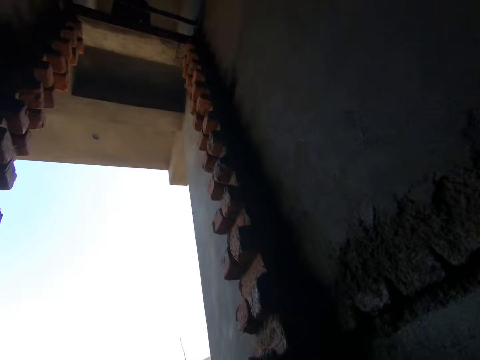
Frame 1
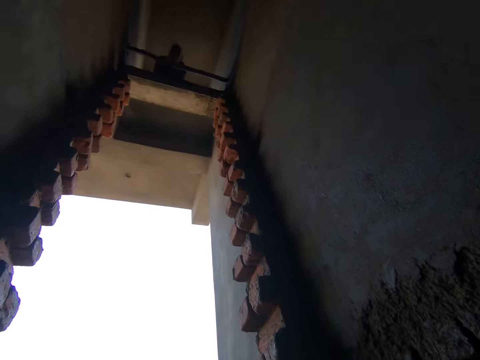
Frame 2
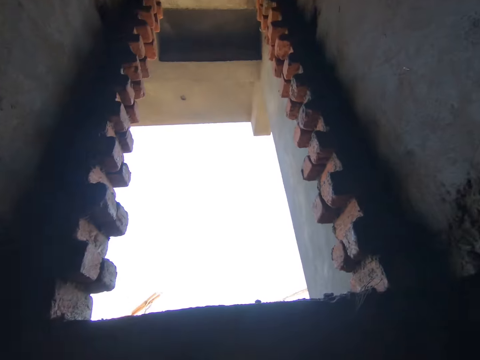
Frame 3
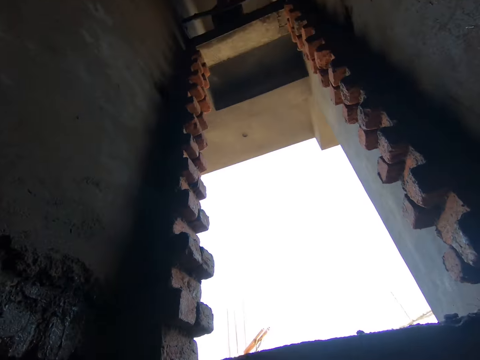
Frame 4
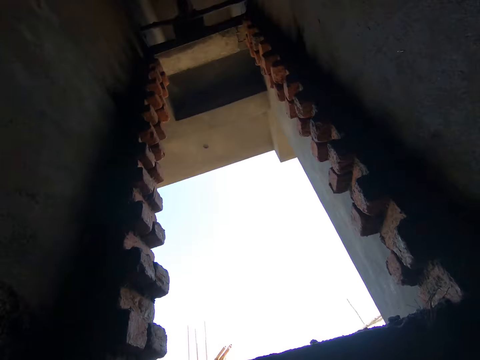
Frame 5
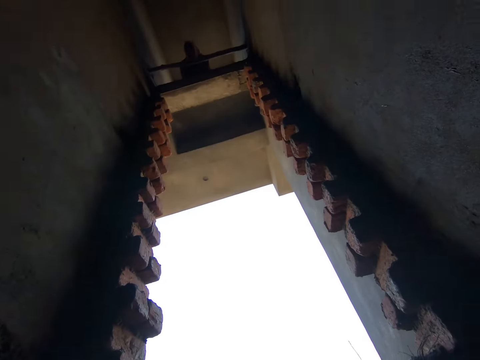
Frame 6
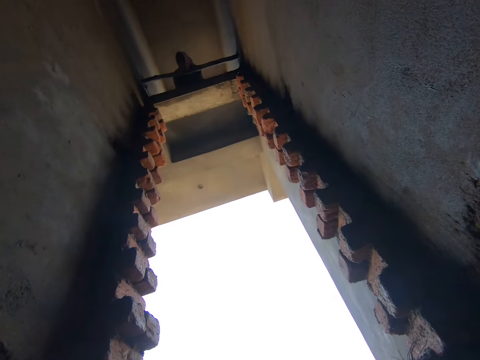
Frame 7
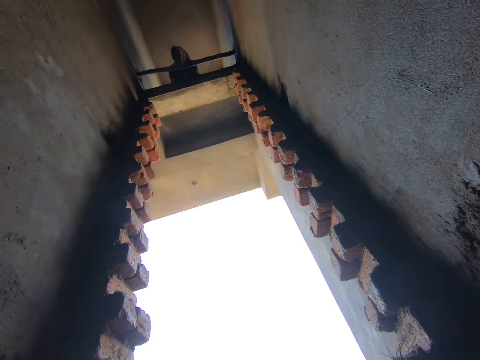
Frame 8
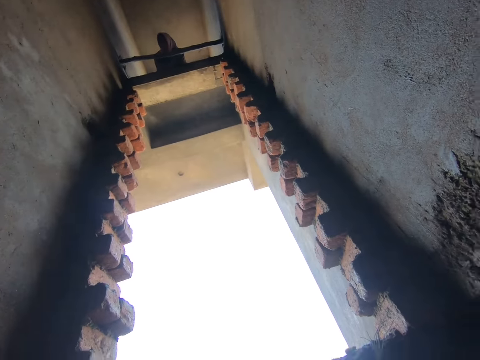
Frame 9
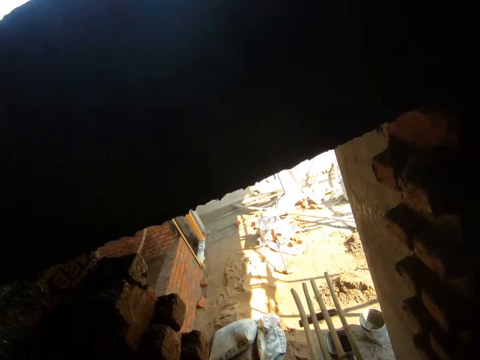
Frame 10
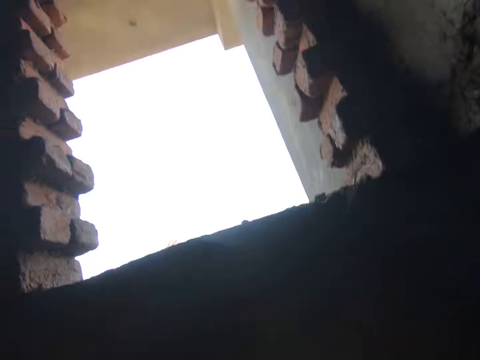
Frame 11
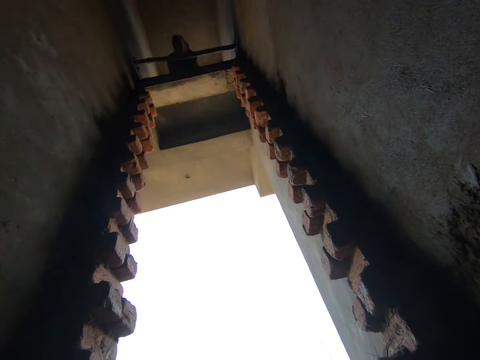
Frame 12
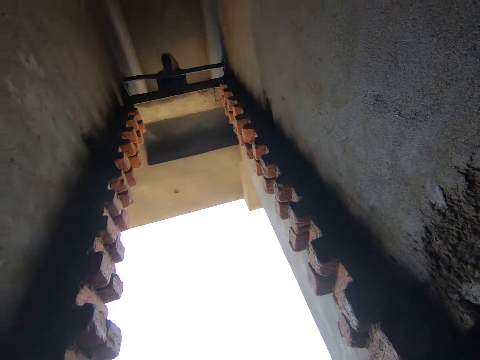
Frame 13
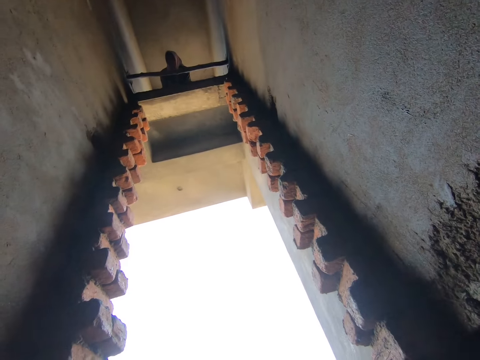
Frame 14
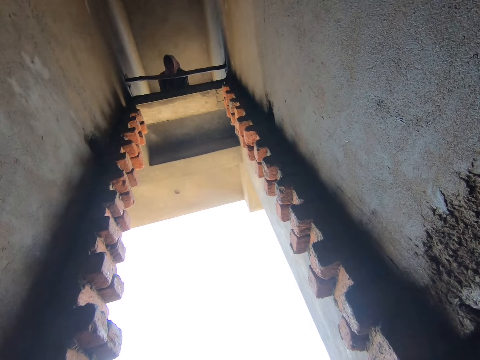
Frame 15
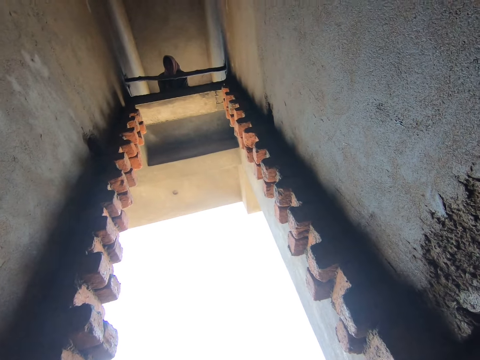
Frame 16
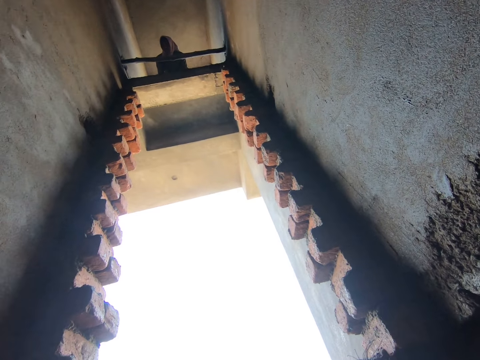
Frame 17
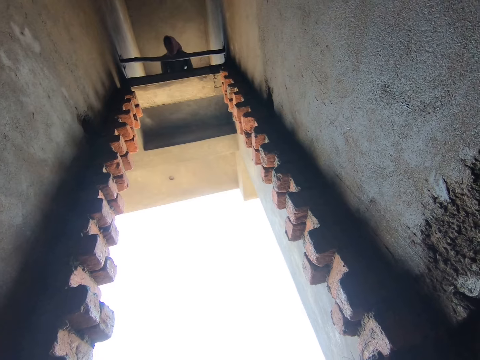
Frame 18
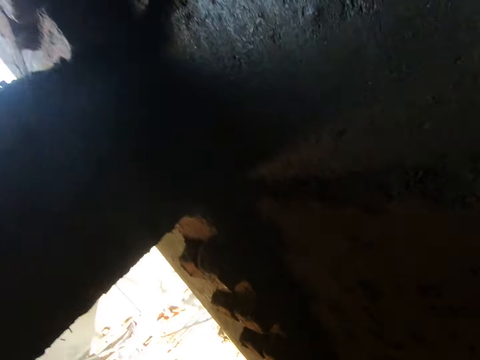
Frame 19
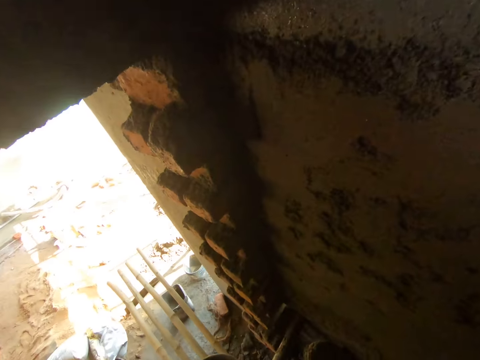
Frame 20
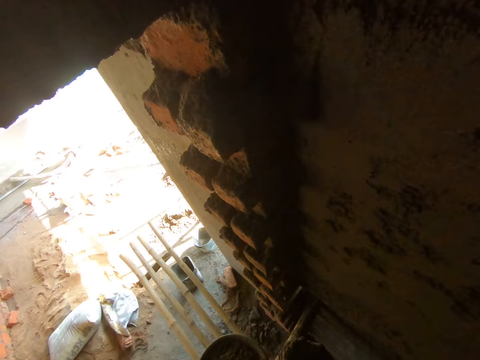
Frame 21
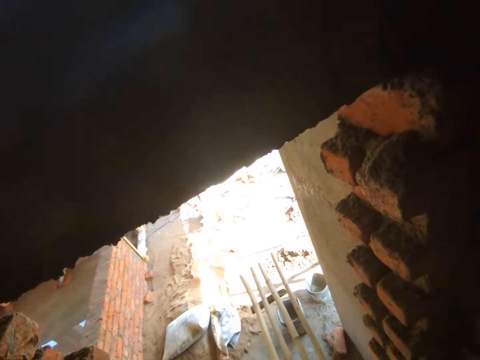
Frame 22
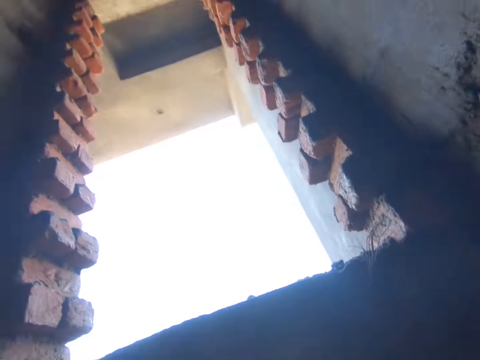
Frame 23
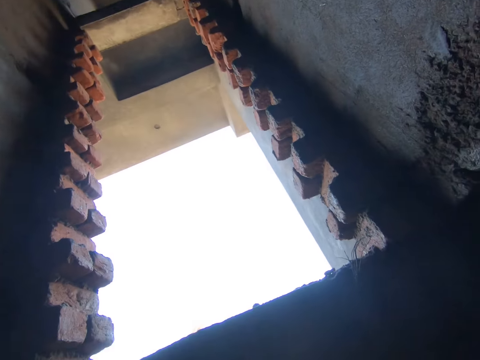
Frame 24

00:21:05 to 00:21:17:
The camera wearer looks around.

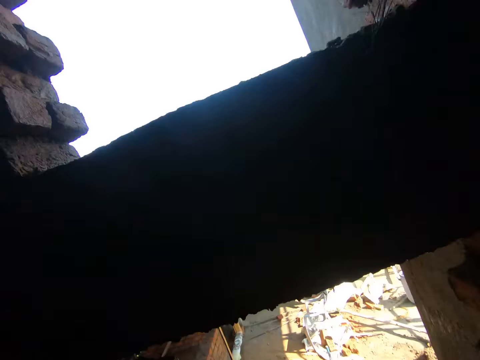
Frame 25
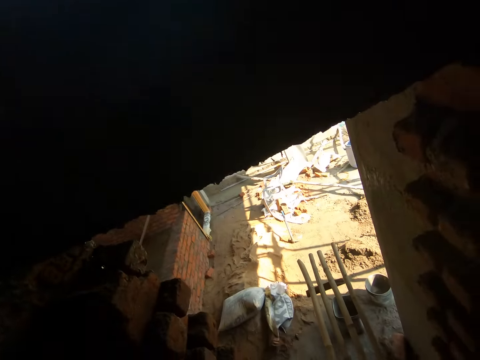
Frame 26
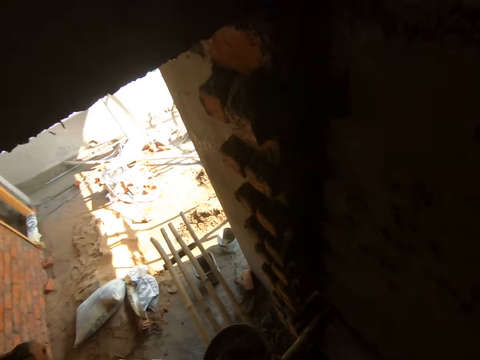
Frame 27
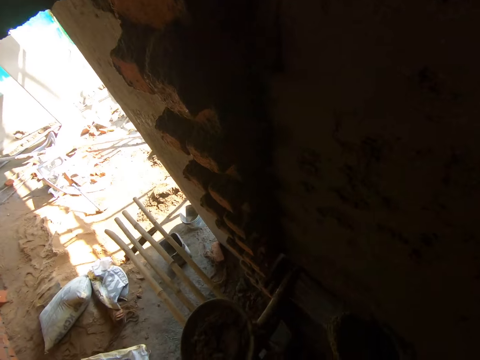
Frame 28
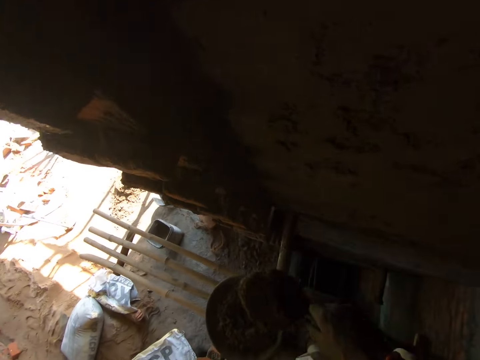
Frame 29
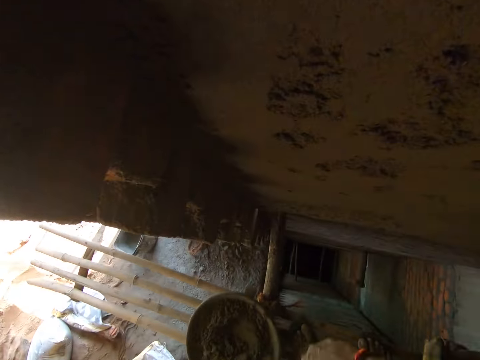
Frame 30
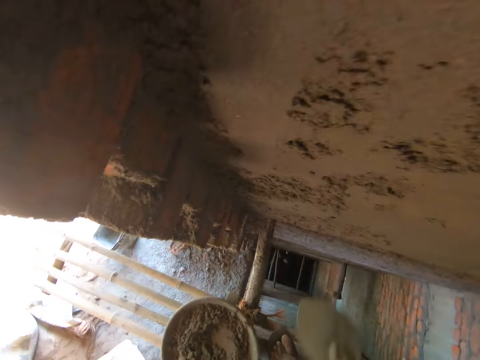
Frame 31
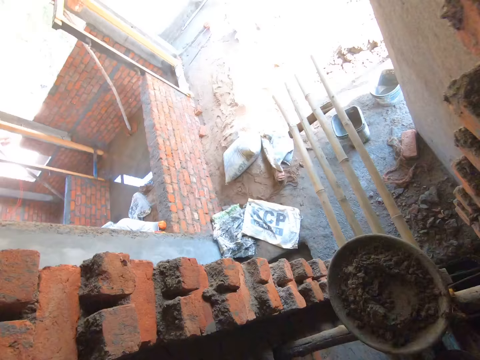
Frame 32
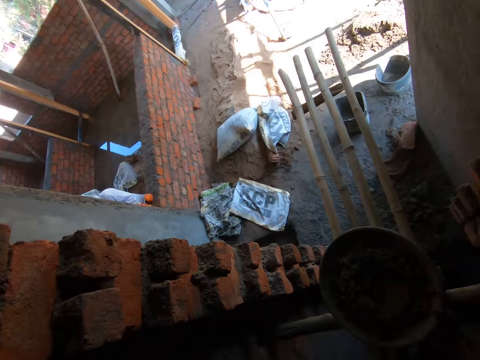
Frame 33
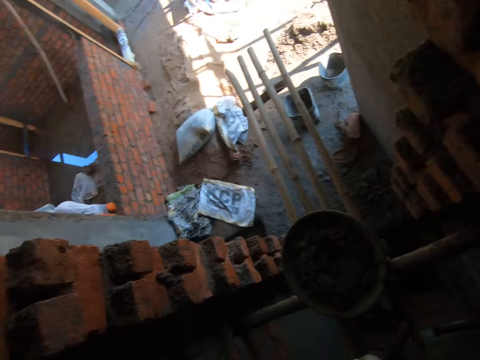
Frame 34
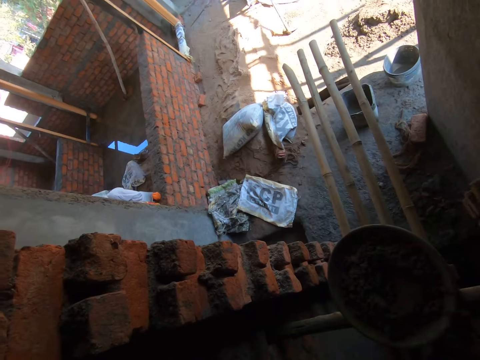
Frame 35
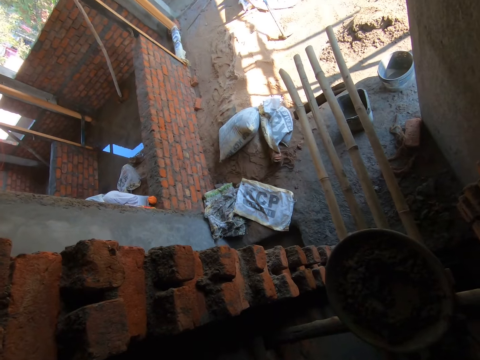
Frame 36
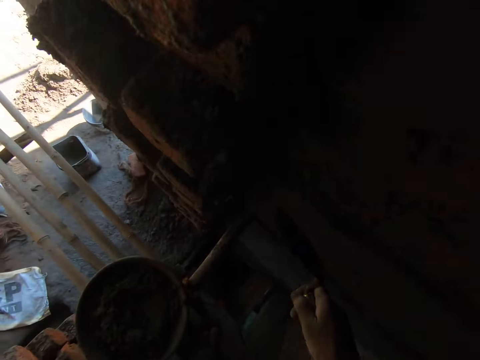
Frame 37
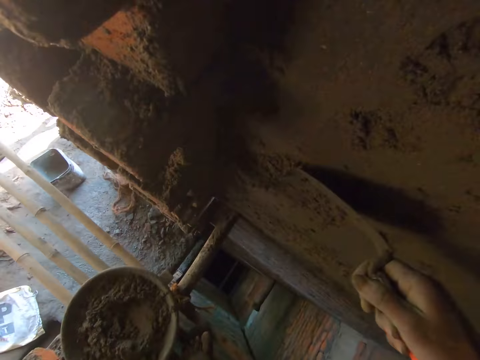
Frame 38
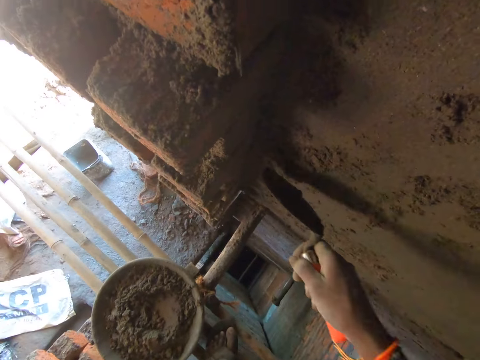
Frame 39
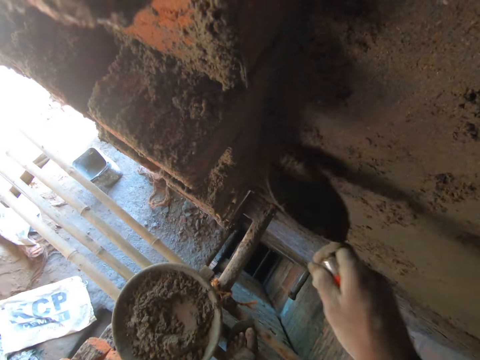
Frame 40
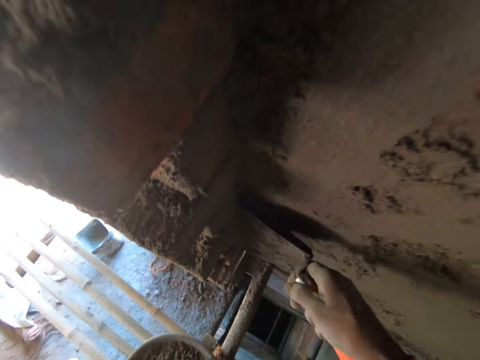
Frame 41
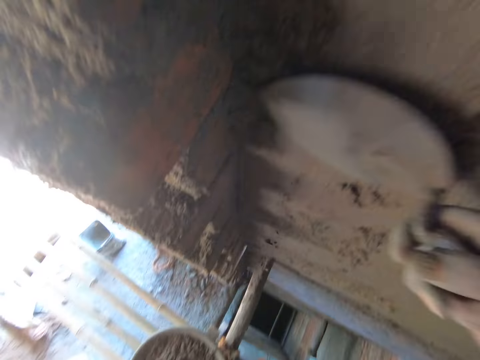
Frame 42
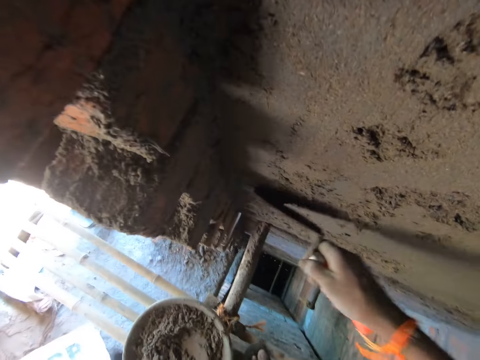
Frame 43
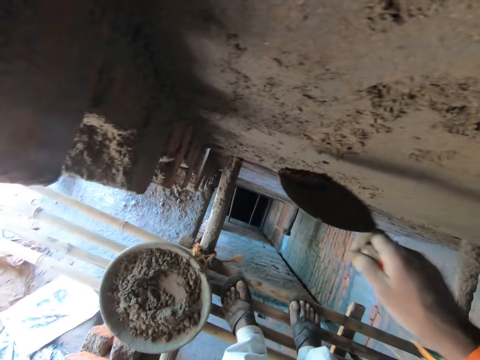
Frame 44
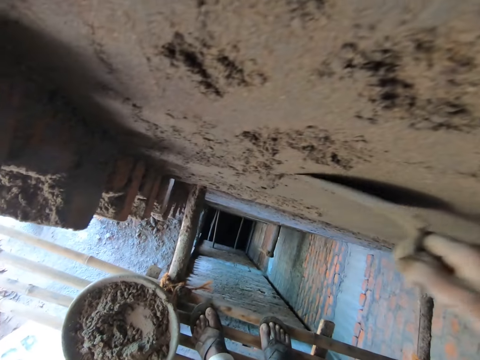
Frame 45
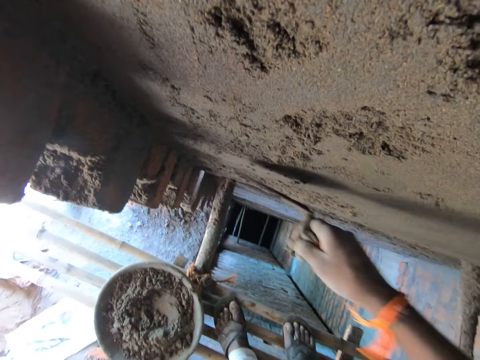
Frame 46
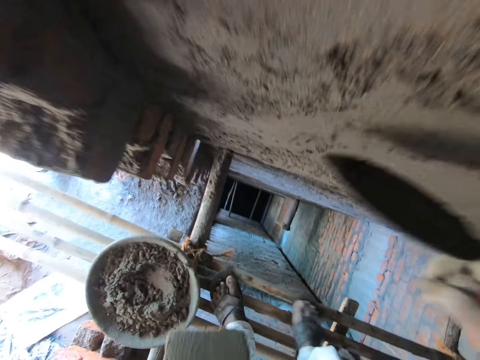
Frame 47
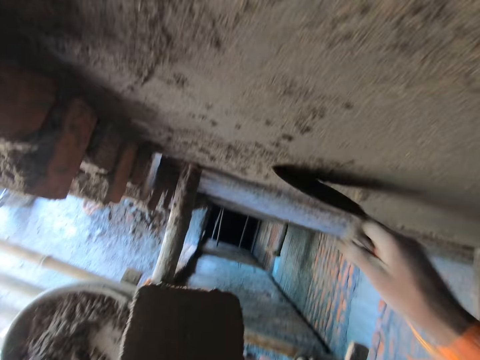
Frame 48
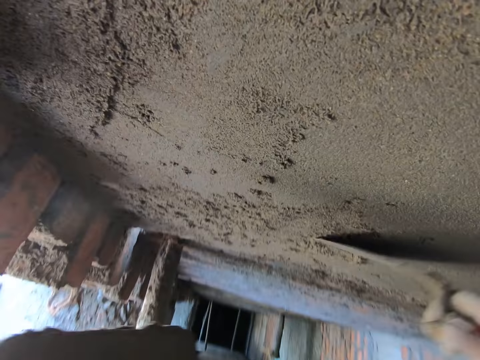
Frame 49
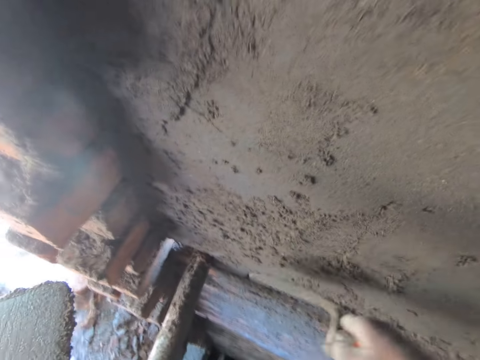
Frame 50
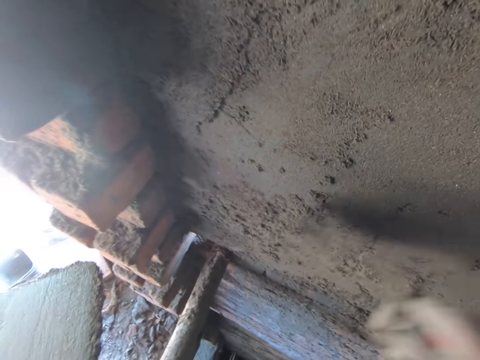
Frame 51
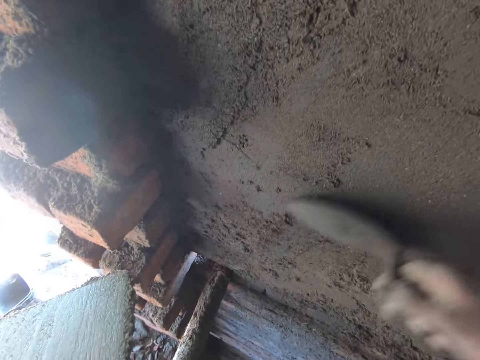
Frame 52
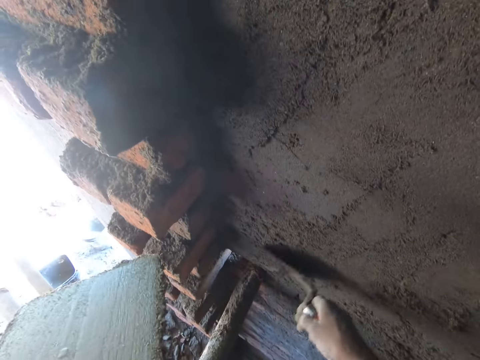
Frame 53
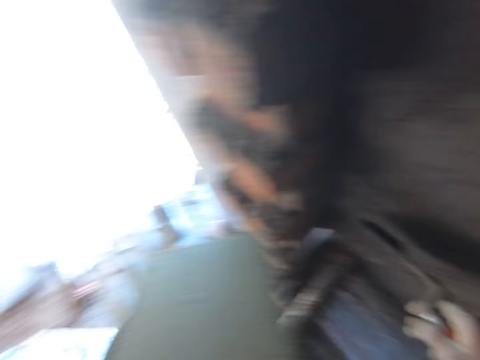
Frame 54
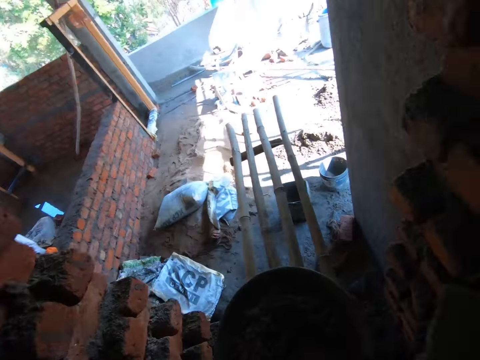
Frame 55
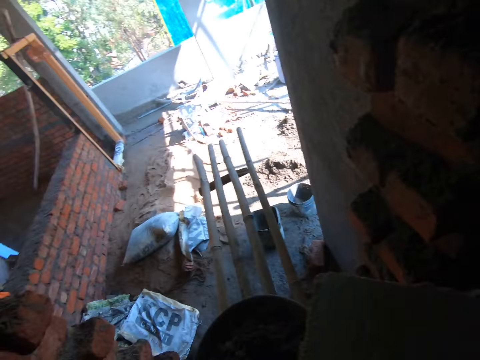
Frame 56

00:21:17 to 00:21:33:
The camera wearer throws the concrete mix on the wall with the trowel in his right hand. He spreads the concrete mix on the wall with the trowel in his right hand. He smoothens the wall with something.
